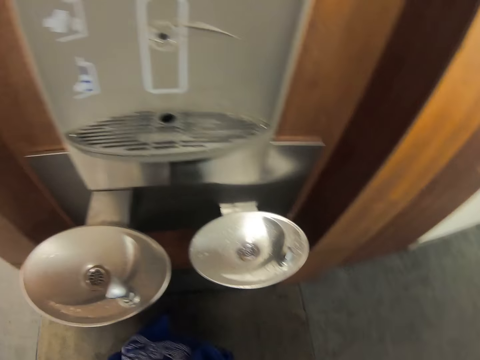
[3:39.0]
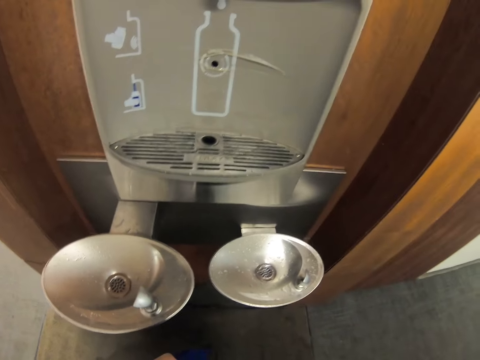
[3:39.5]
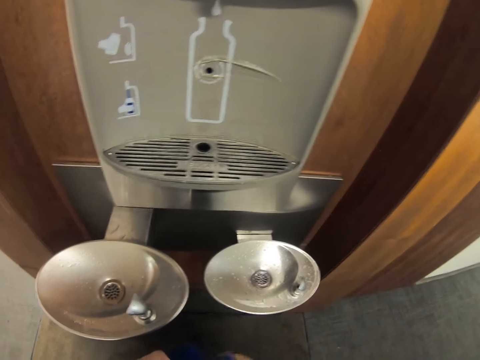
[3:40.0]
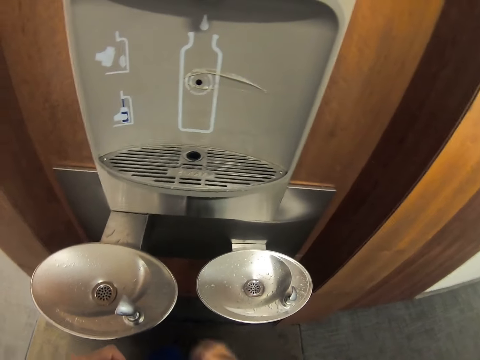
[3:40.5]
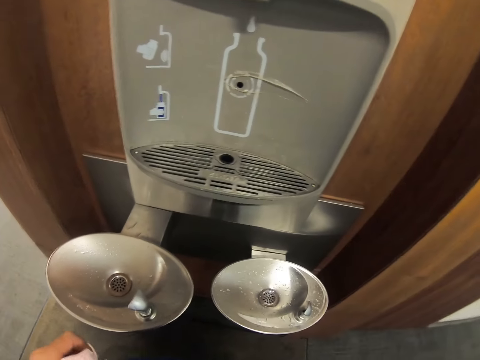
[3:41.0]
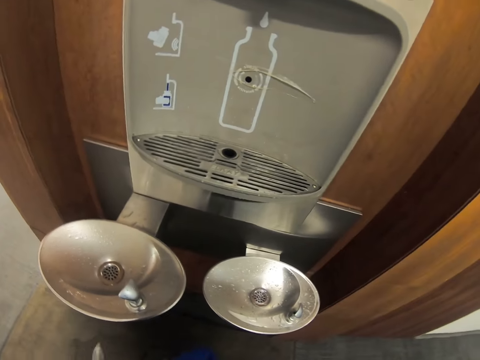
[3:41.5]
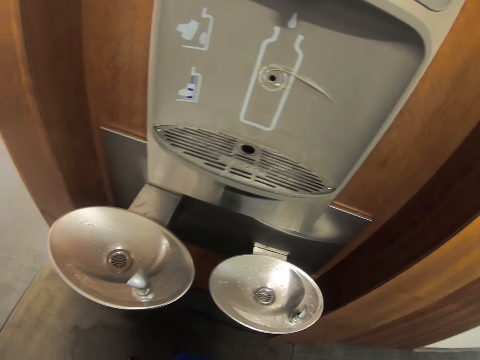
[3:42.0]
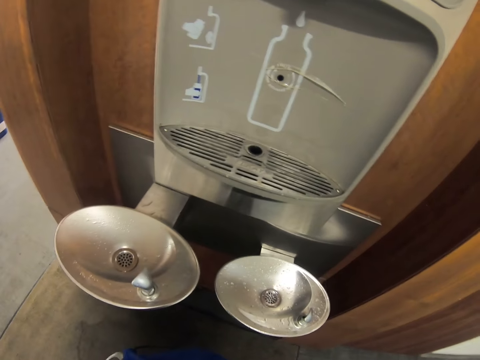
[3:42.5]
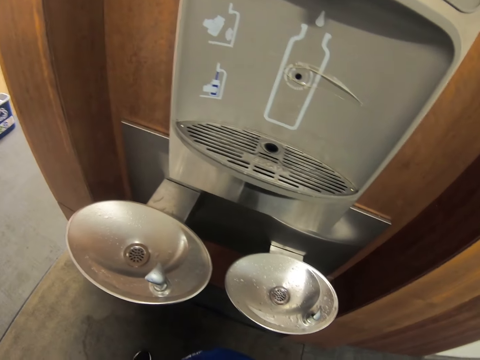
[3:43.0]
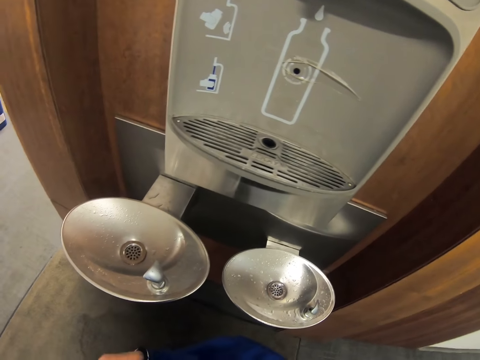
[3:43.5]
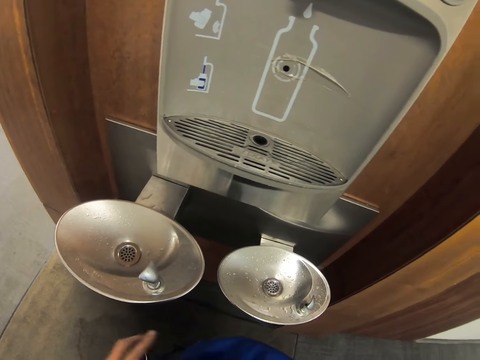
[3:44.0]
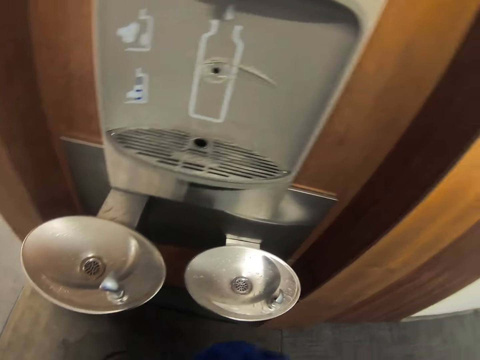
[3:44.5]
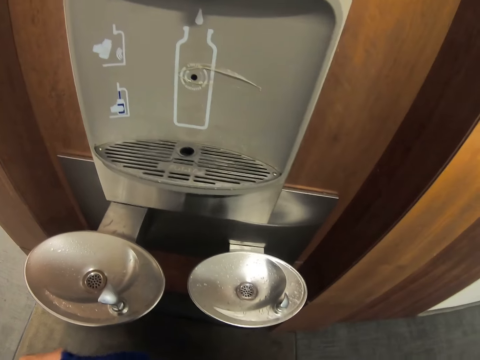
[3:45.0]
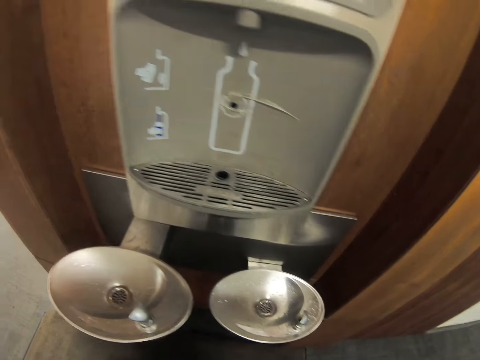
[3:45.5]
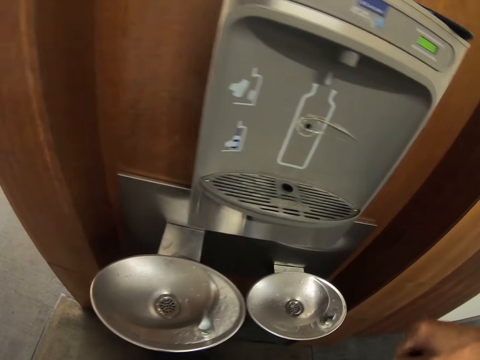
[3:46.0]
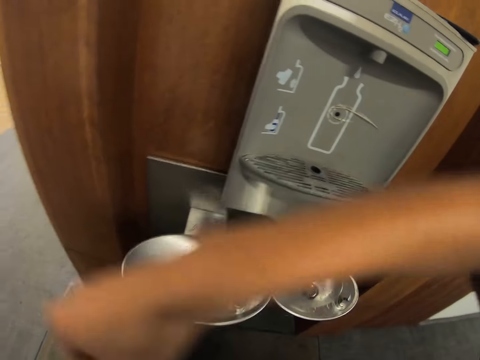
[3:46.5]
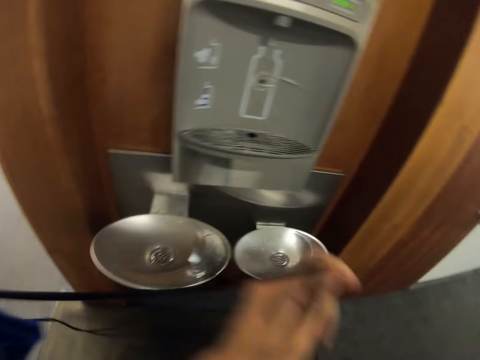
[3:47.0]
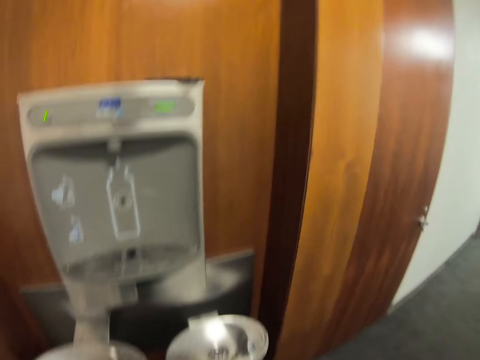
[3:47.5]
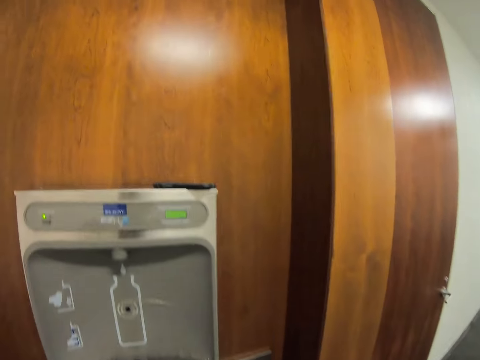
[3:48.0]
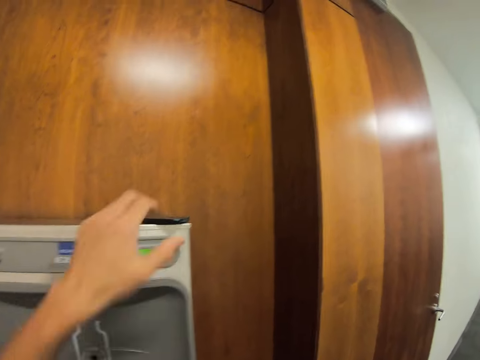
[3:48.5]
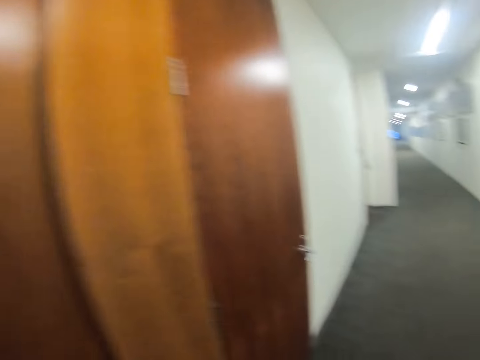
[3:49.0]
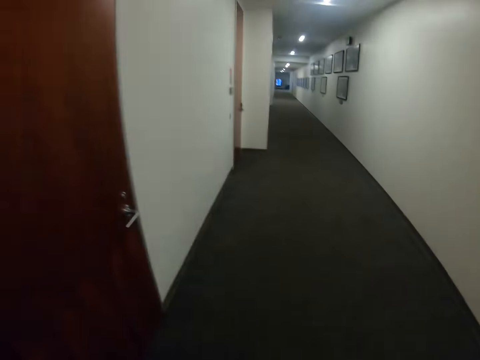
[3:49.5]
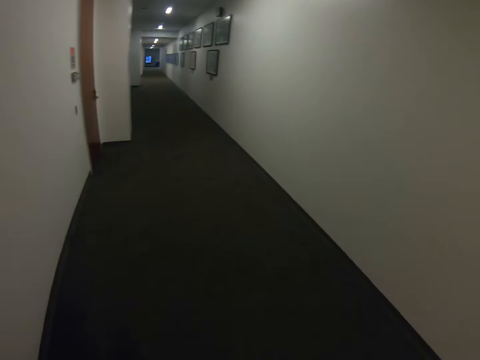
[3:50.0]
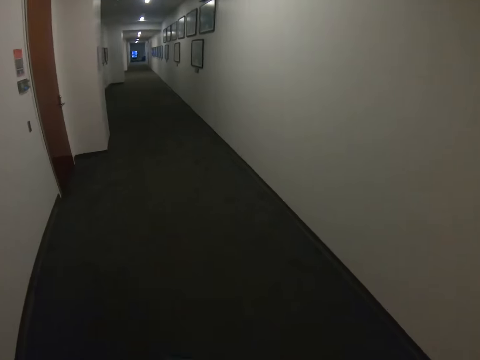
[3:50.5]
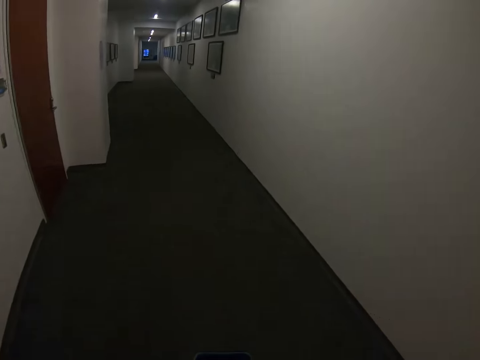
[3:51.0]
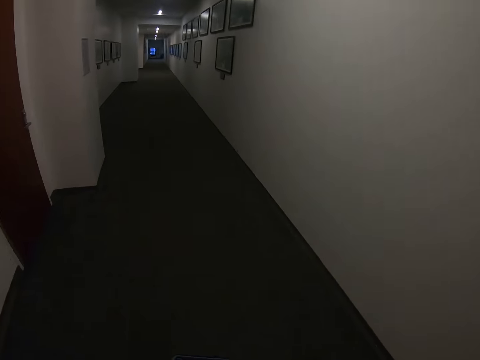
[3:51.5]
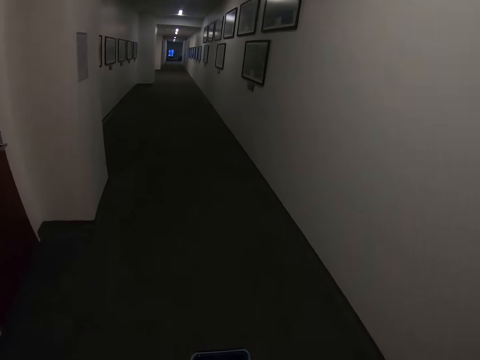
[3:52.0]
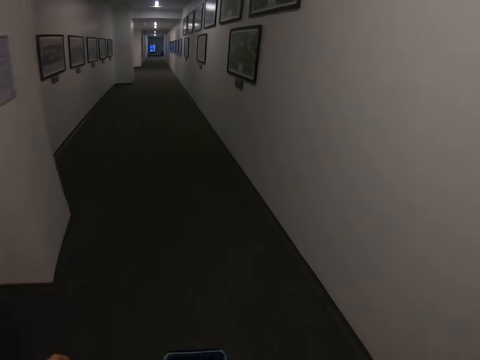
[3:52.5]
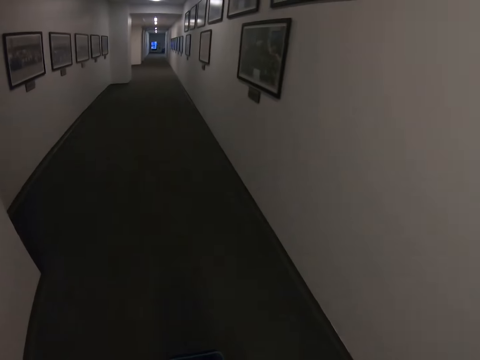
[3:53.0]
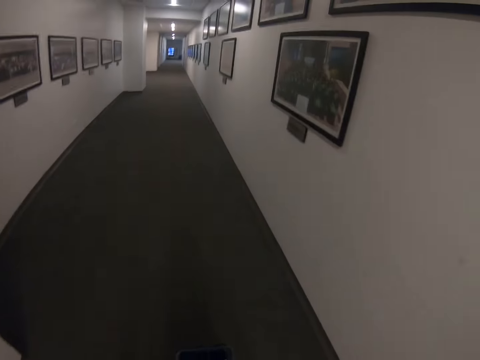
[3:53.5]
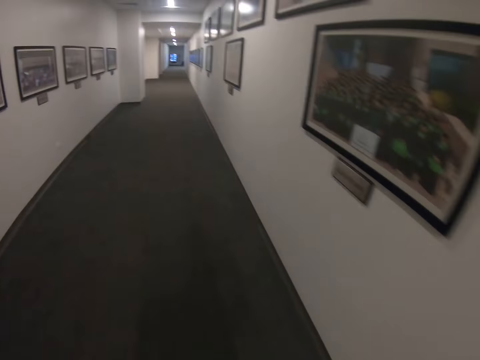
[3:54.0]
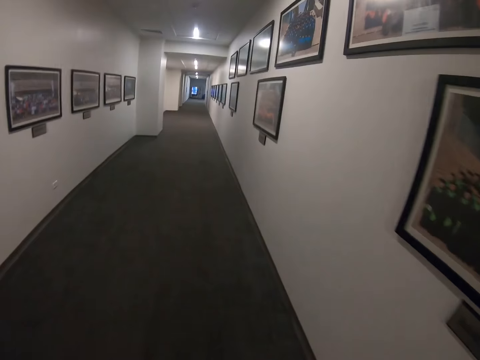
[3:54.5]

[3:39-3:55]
The camera wearer carries the bag. They pick up the phone. They walk along the corridor in the house.

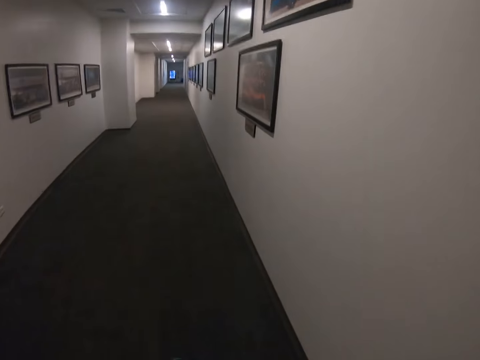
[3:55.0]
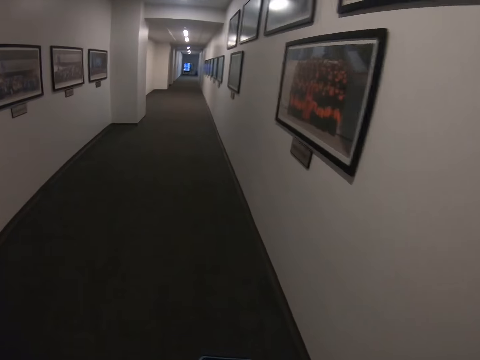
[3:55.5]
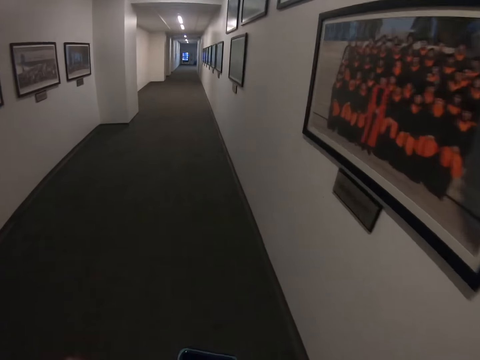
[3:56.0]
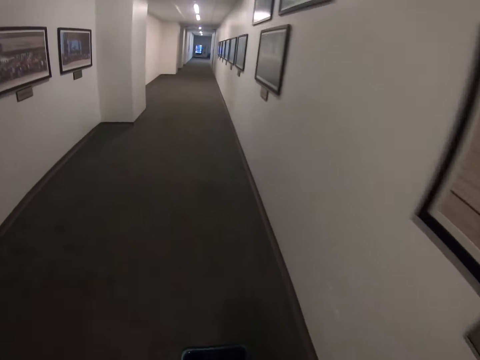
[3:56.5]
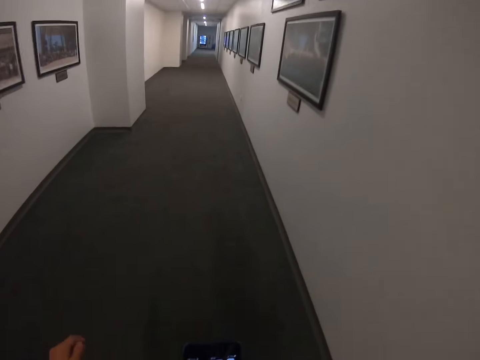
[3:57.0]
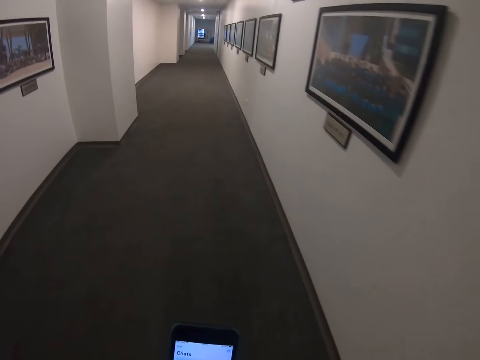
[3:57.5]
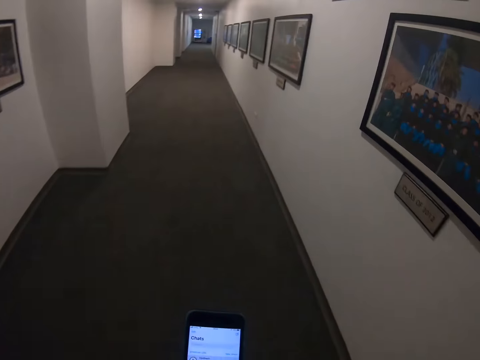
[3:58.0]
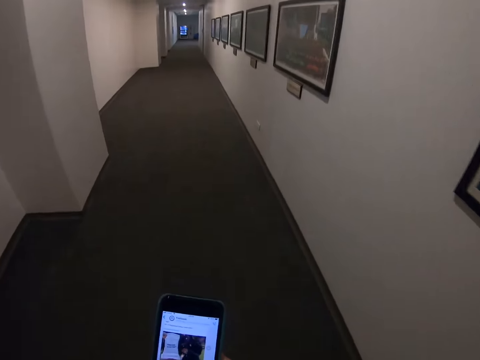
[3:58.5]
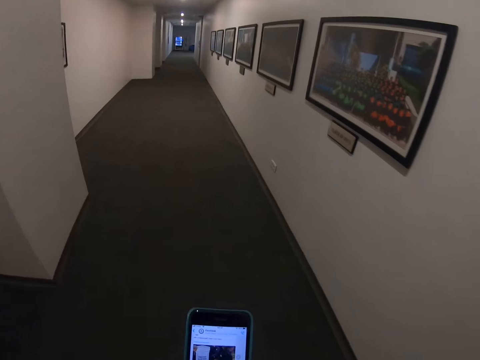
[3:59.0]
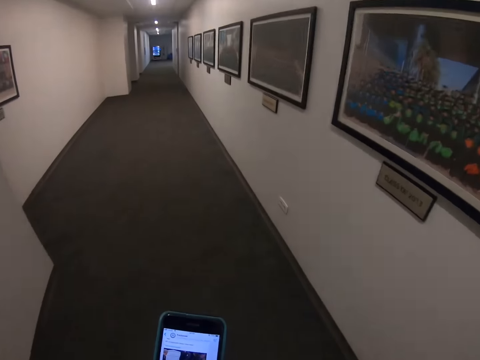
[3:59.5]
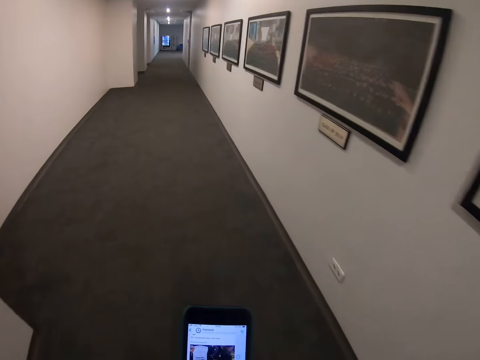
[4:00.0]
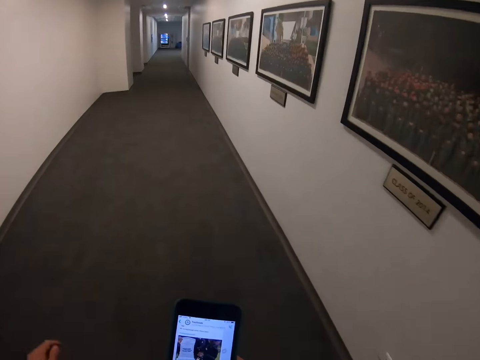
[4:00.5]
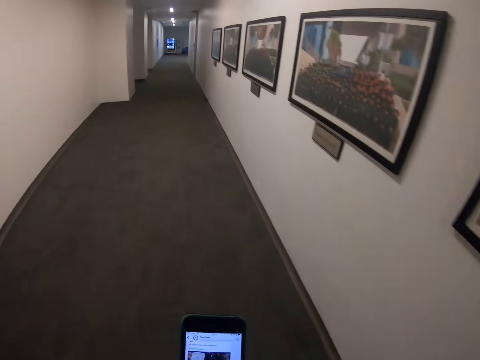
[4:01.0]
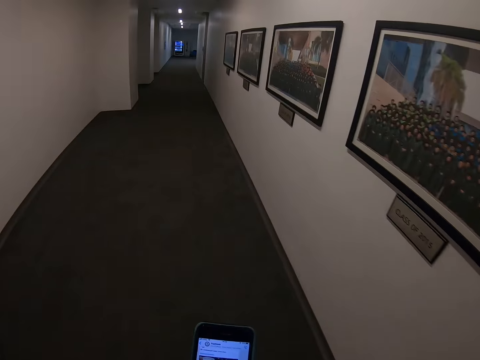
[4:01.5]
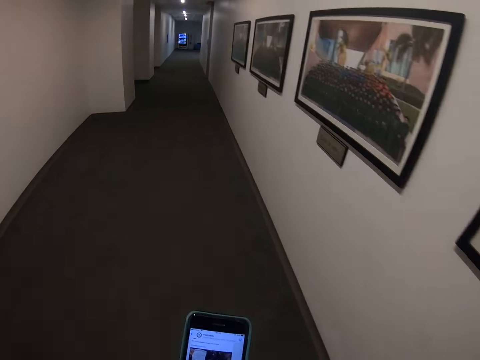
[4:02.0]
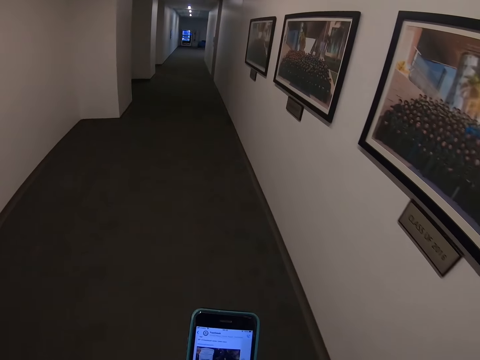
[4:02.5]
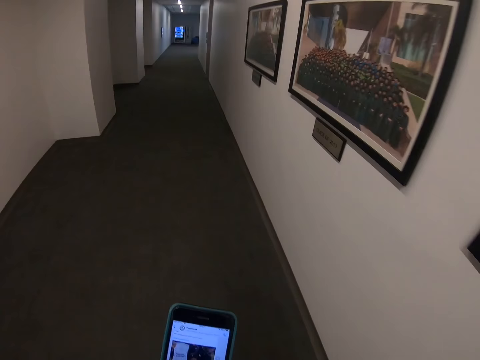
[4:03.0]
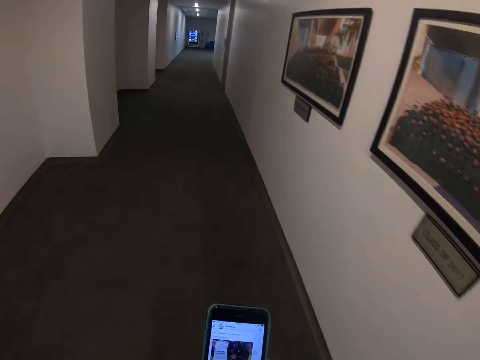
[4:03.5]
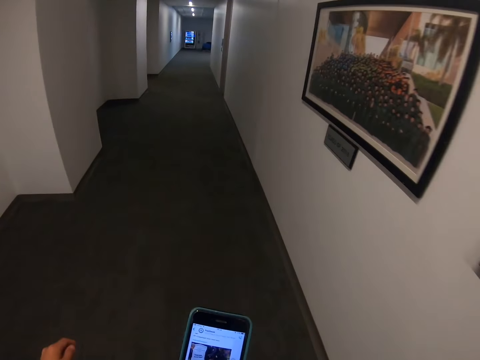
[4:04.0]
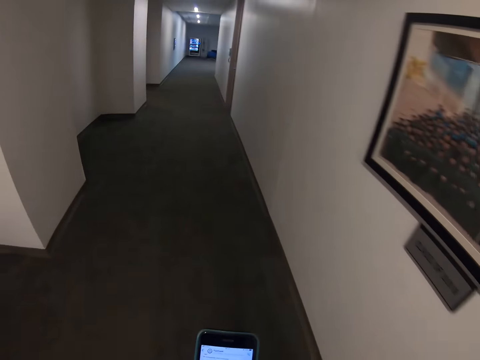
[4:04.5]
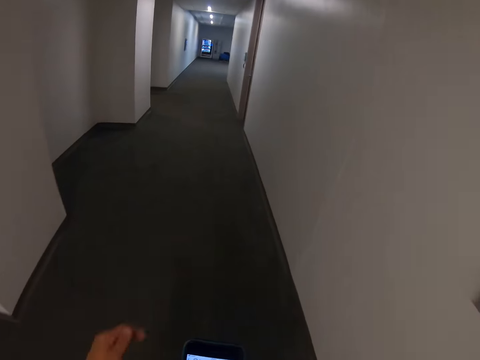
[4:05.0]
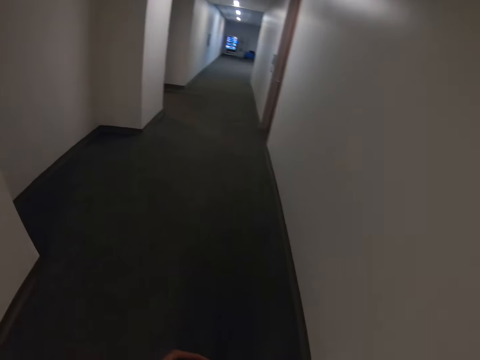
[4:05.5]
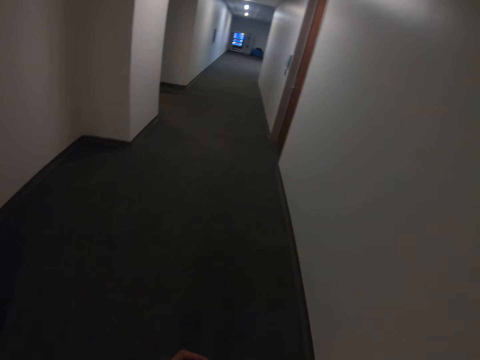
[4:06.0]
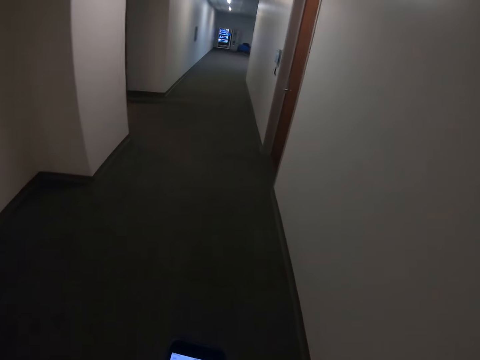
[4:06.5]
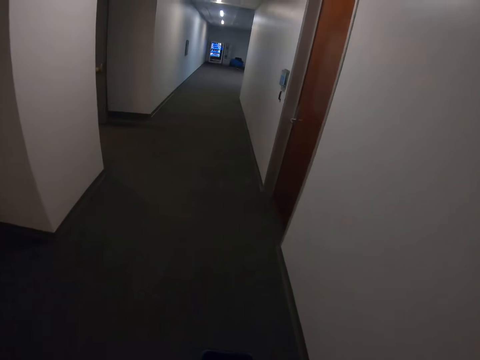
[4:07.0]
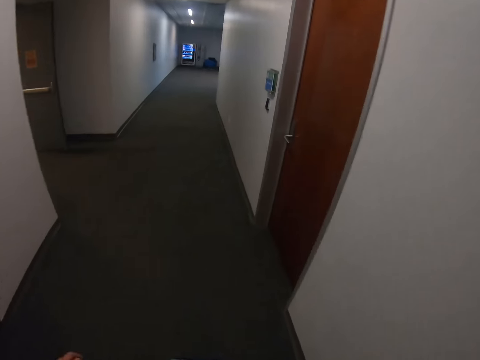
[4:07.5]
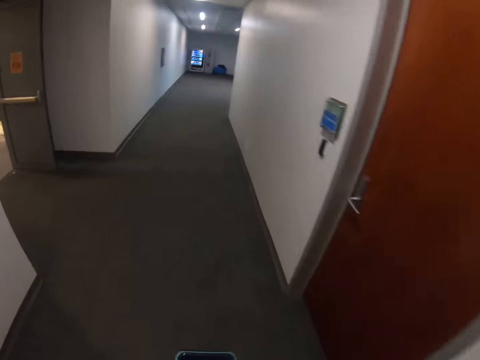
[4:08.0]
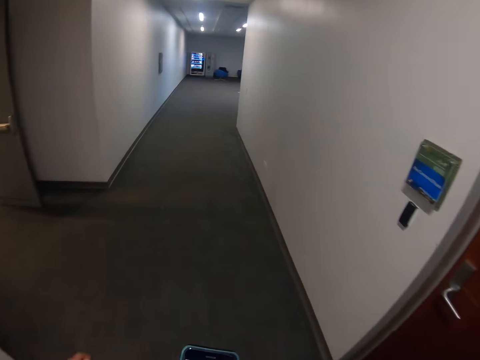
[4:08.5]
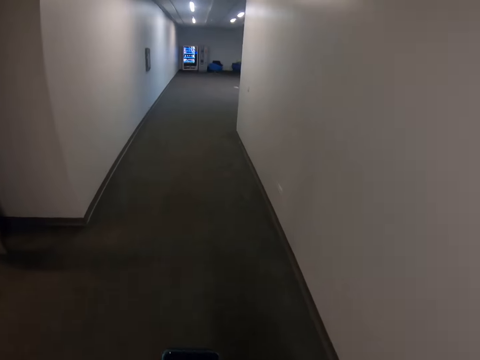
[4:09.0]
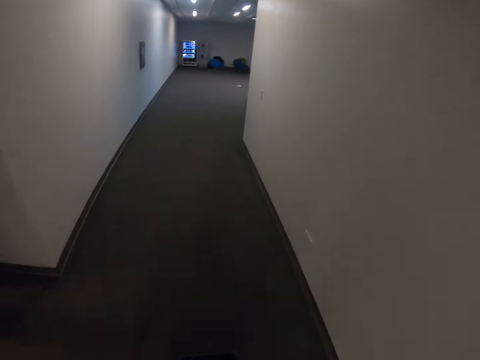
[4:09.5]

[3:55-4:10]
The camera wearer looks at the phone. They scroll the phone. They walk along the corridor in the house. They walk in the room.
